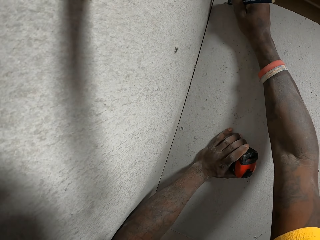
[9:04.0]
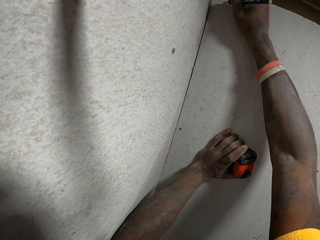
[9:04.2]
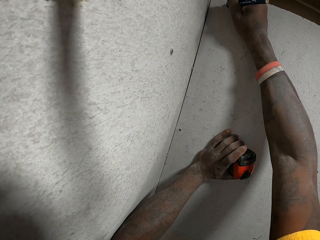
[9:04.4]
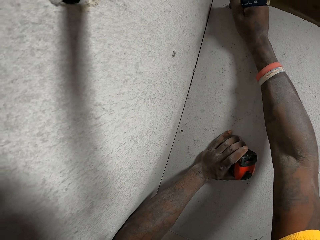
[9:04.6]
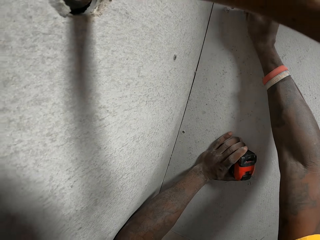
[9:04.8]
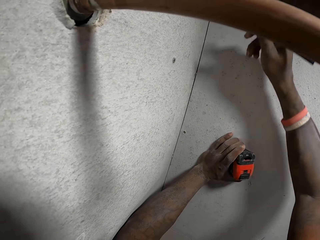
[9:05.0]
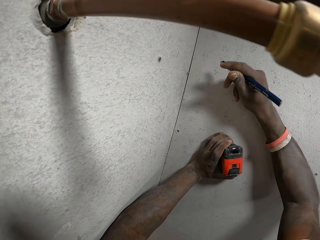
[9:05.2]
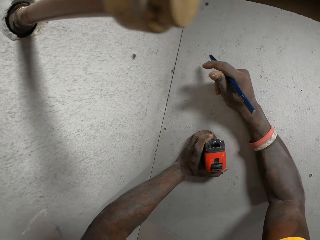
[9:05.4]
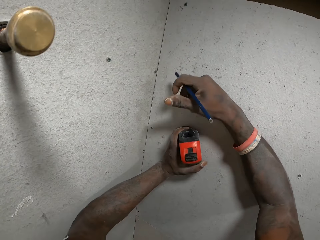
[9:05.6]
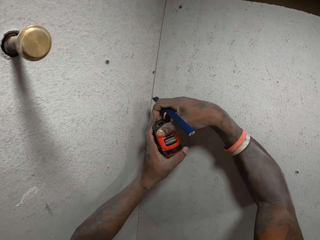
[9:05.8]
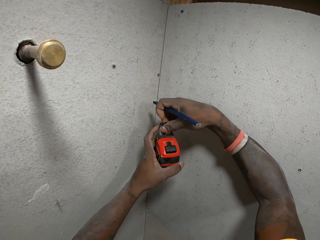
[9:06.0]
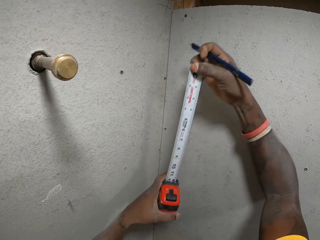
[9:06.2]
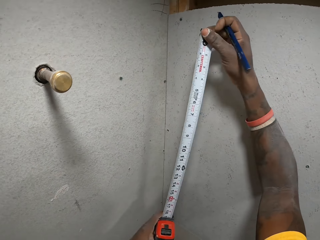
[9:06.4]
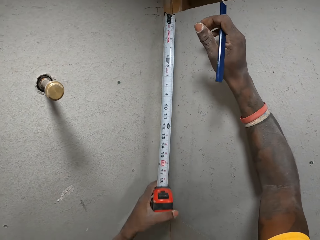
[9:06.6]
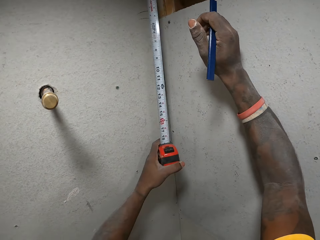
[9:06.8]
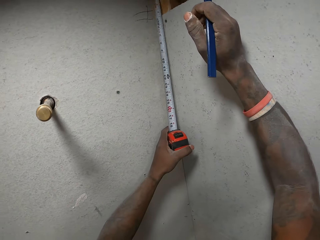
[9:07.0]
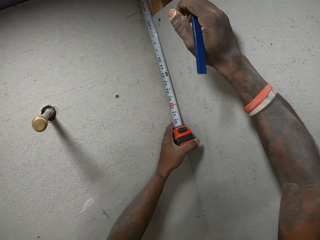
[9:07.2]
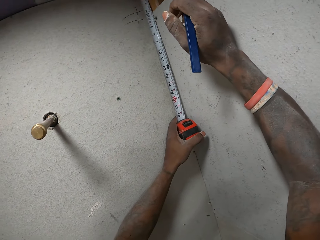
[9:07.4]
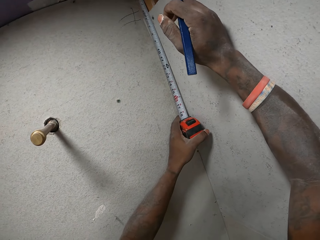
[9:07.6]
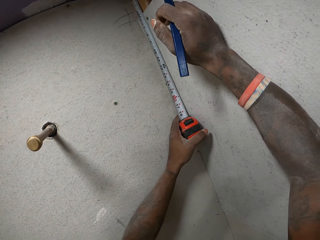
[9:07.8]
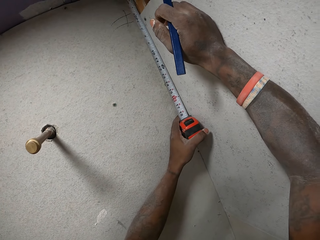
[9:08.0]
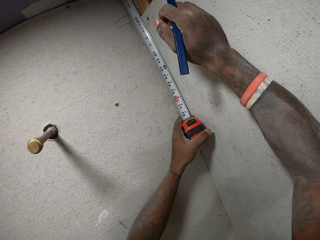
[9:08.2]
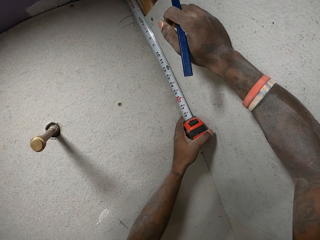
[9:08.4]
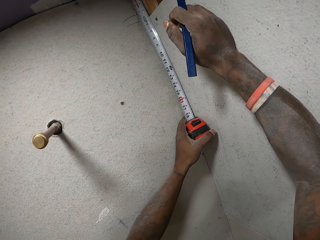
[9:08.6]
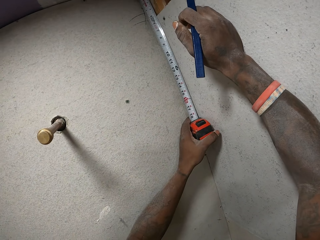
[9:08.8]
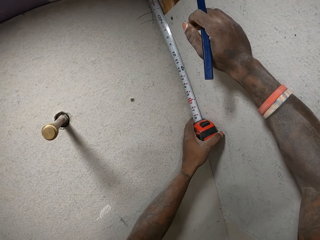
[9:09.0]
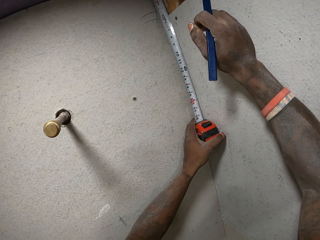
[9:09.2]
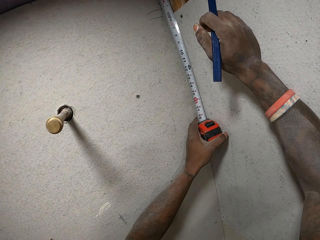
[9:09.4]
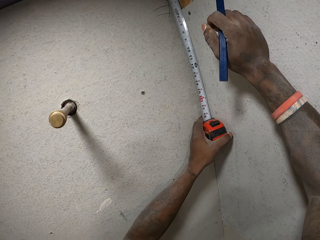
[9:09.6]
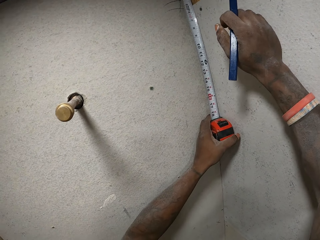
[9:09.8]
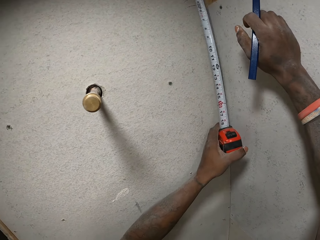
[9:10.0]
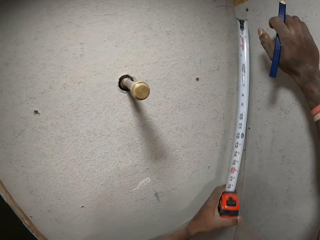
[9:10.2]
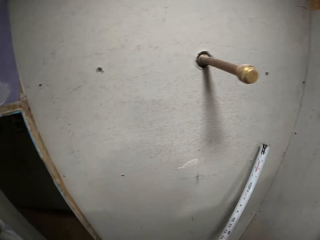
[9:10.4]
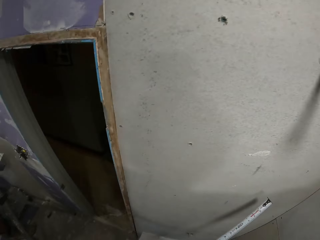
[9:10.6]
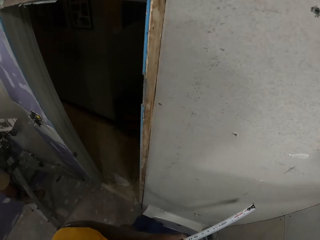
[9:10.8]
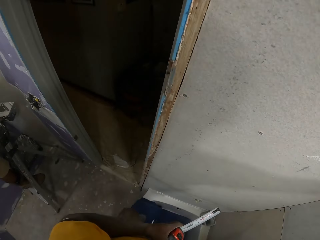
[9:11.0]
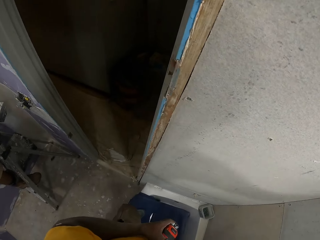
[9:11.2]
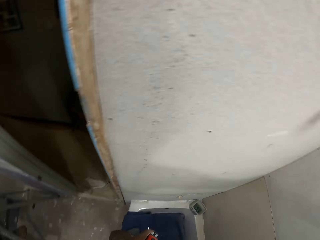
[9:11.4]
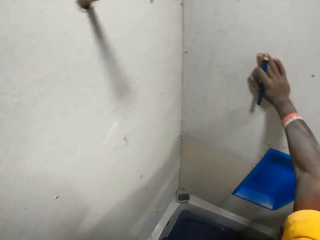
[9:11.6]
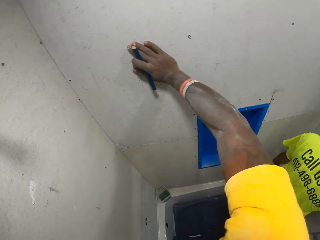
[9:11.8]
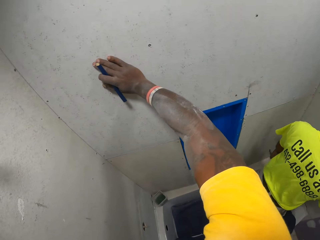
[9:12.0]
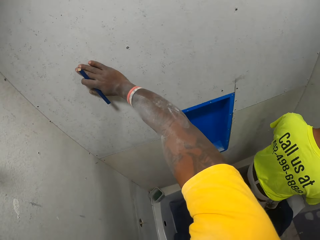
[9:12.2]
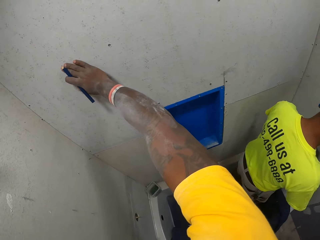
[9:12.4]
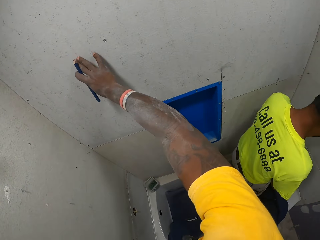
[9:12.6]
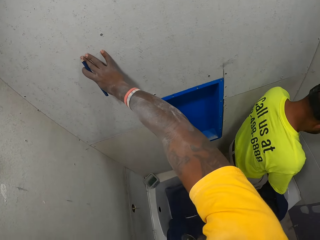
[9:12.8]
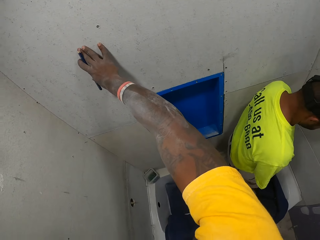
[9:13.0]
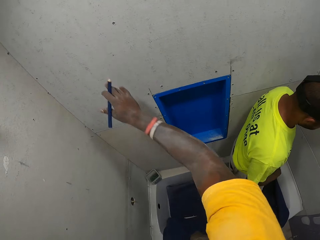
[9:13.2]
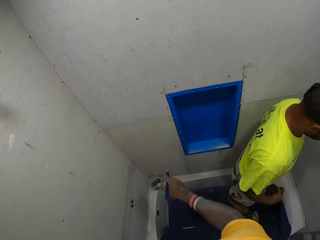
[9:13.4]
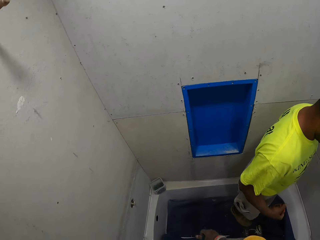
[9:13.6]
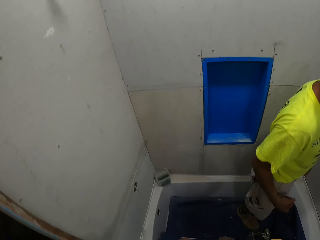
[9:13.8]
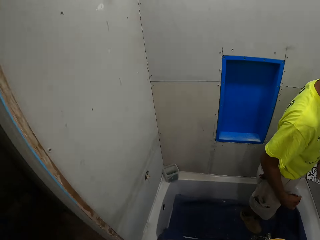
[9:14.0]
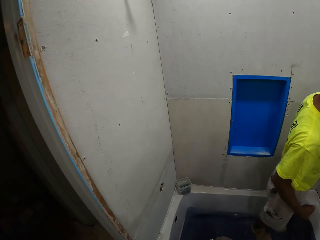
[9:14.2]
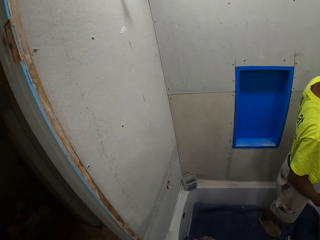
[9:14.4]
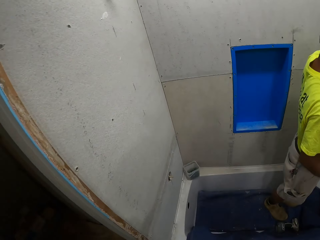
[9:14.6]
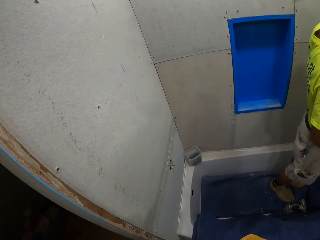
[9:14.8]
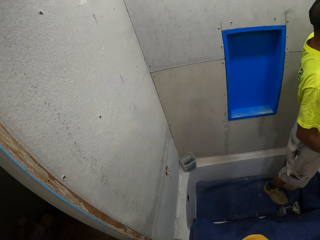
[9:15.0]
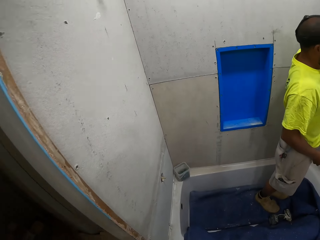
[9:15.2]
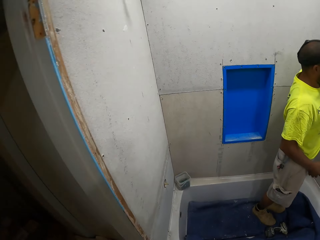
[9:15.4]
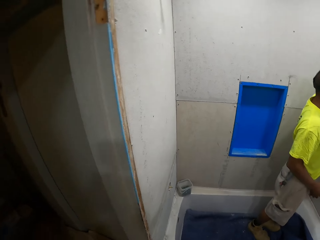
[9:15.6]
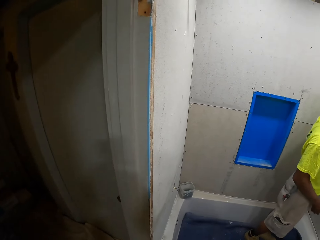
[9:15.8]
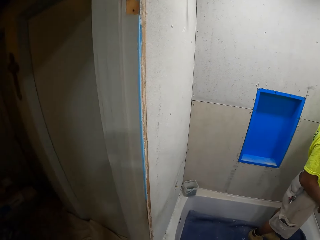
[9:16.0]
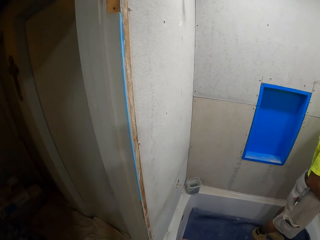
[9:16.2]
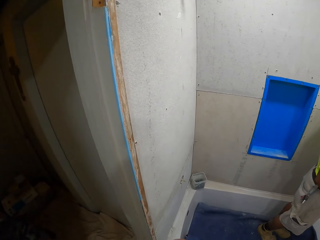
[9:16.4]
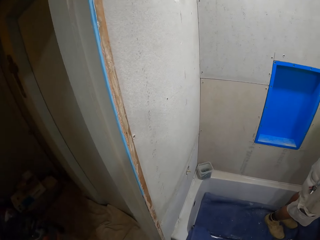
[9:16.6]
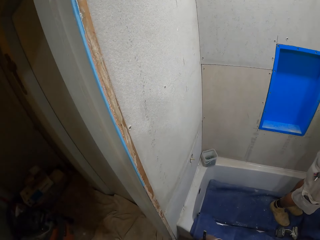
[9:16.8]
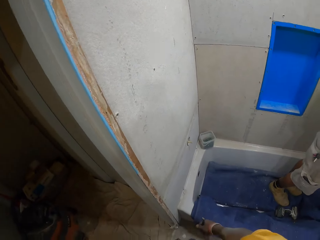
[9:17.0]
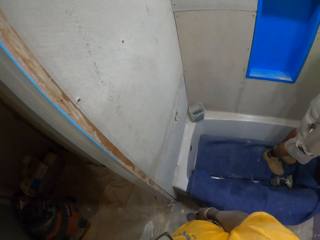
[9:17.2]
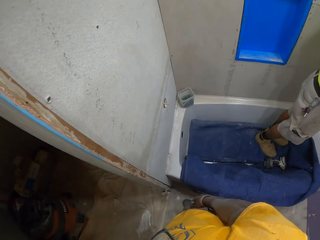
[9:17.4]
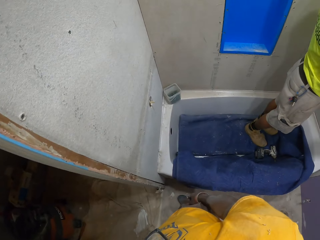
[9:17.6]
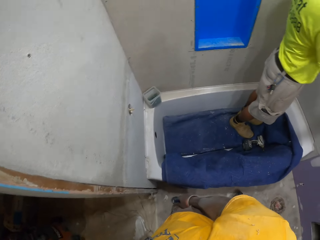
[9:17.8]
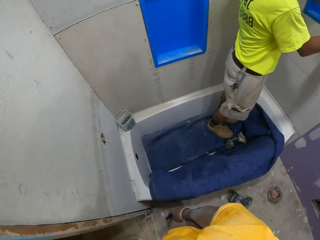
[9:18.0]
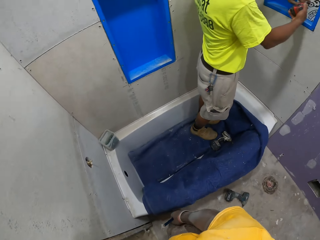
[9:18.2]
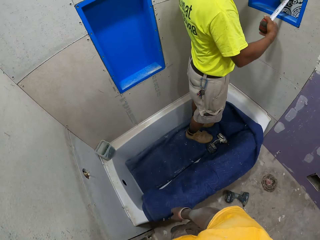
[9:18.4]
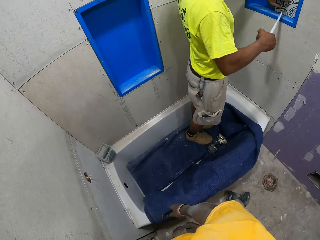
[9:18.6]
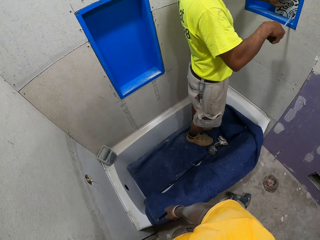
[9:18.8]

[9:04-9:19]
The camera wearer pulls out the tape measure. He takes measurement with the measuring tape in his right hand. He holds the tape measure on the cardboard wall. He stares at the tape measure on the cardboard wall. He removes the tape measure from the cardboard wall. He looks around the house. He gets off the bathtub. He stares at a man. The man removes something in a window.

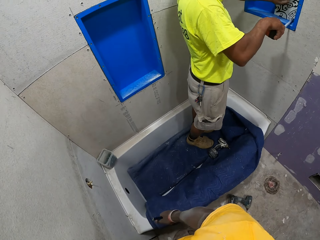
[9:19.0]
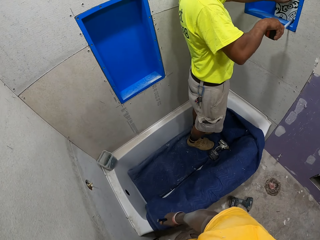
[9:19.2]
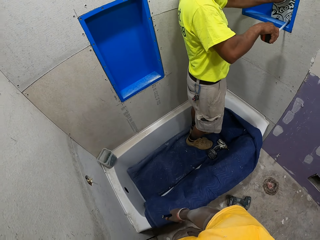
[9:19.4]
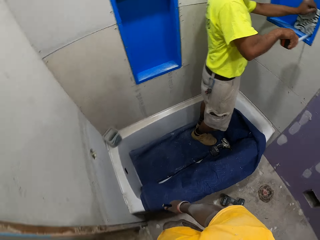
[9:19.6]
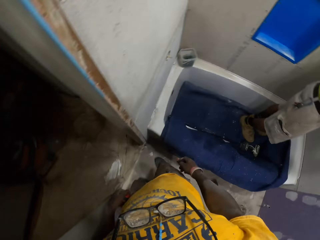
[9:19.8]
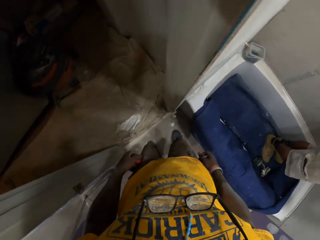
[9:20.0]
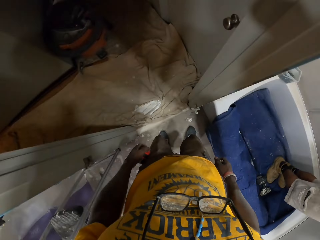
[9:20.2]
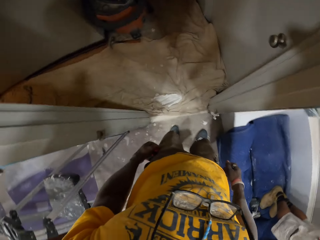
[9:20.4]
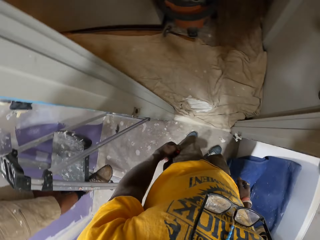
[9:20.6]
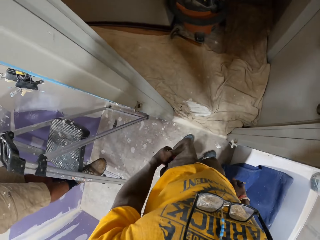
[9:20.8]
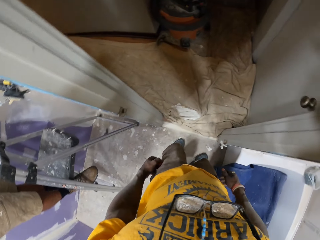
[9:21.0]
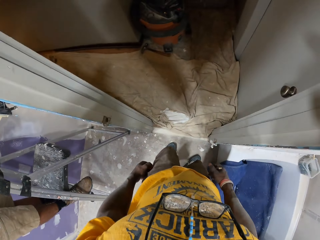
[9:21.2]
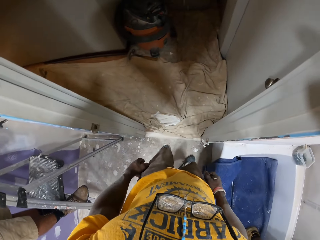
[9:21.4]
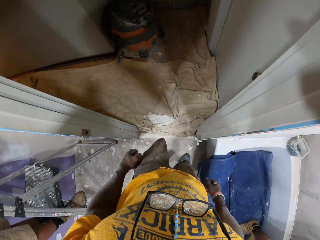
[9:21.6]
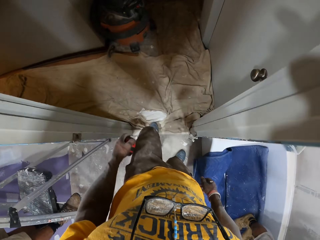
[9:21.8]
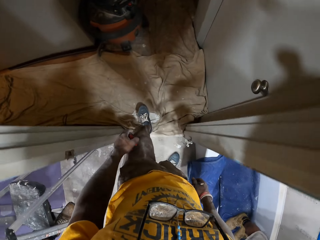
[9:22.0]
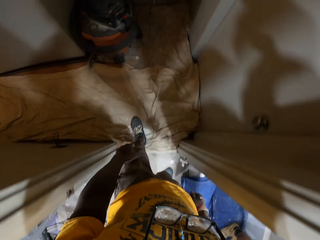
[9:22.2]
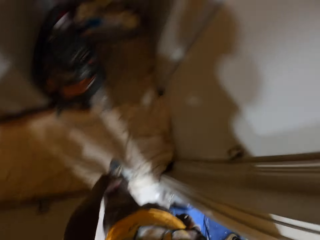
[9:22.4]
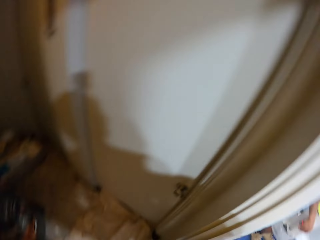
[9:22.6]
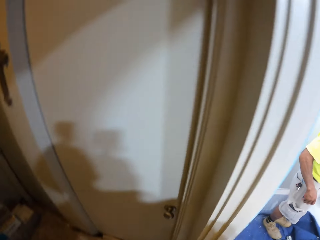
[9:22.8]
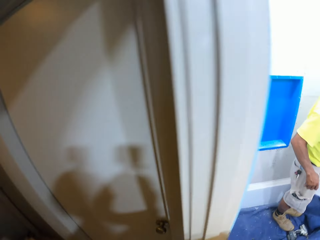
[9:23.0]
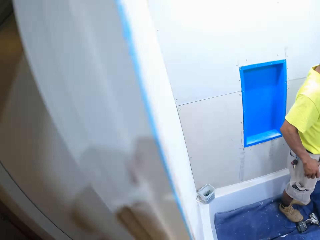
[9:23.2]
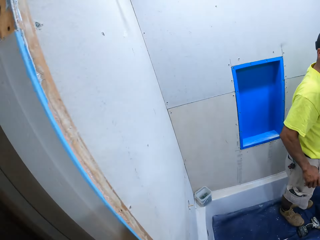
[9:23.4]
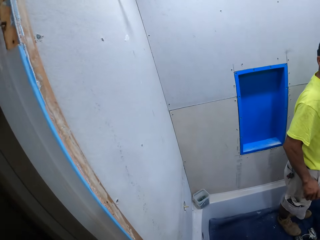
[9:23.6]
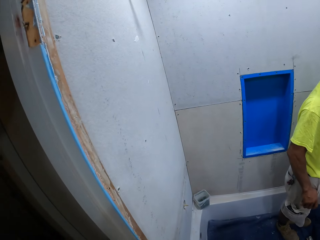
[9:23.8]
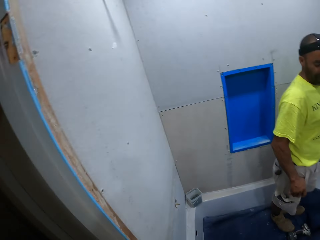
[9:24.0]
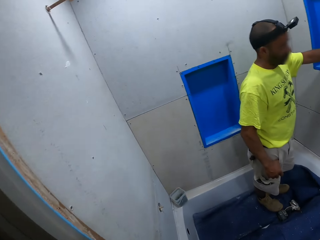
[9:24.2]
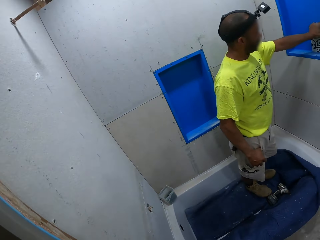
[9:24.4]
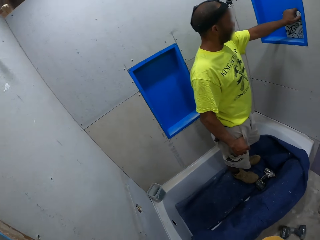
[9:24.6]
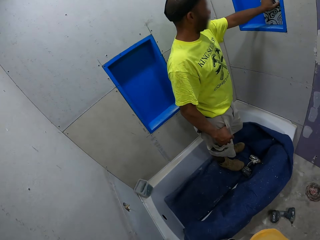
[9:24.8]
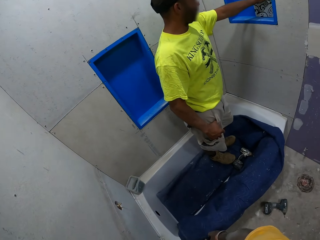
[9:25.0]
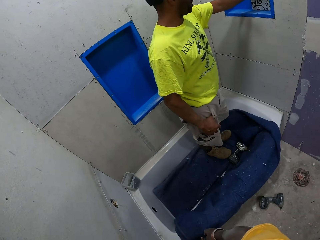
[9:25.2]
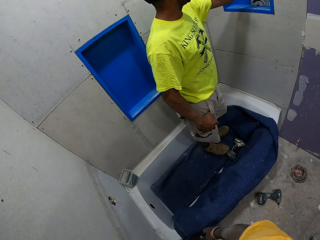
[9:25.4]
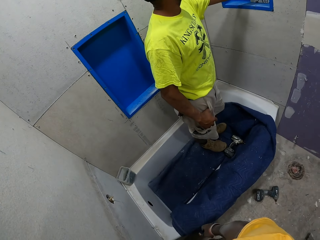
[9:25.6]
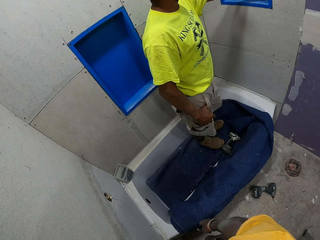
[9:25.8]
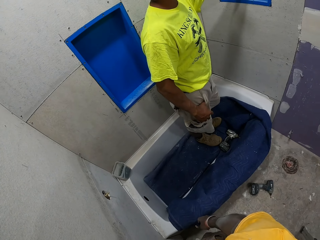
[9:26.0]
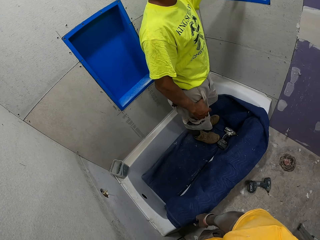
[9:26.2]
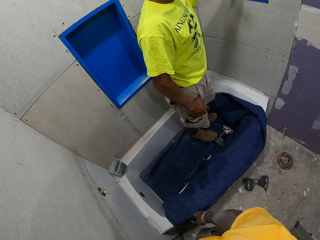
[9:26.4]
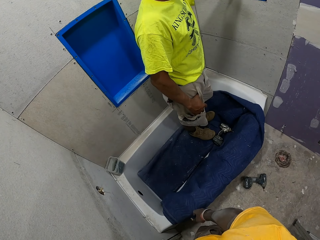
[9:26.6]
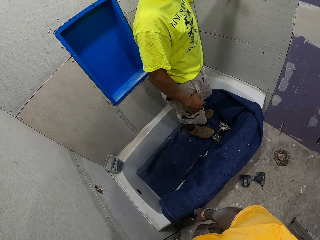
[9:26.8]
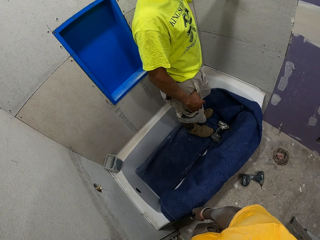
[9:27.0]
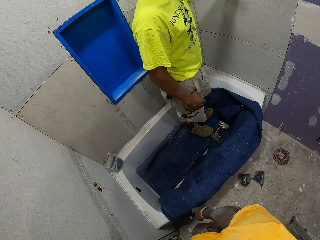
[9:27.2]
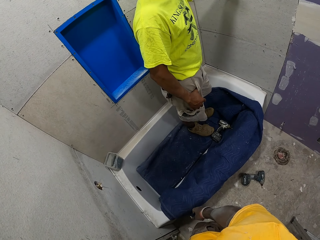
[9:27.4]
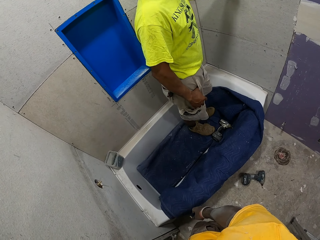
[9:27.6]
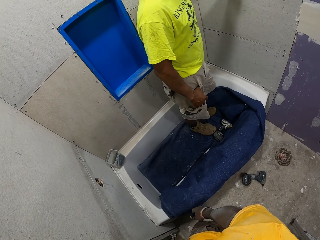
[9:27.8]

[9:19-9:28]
The camera wearer looks around. They stand at the bathroom entrance. A man wipes the window.
